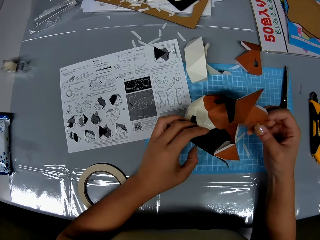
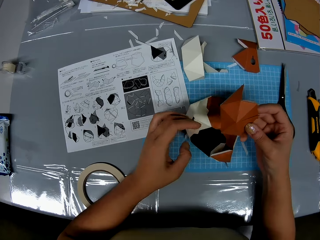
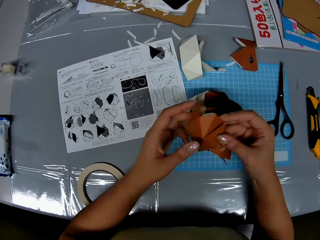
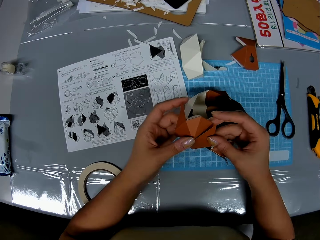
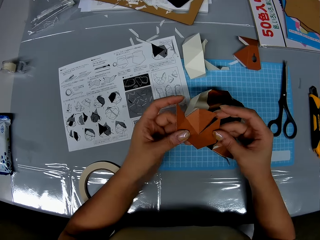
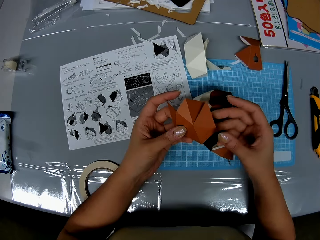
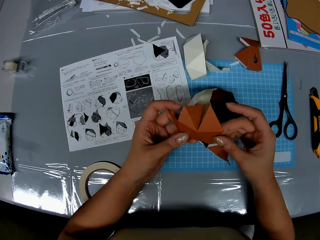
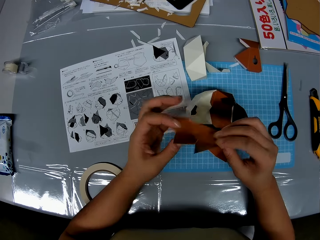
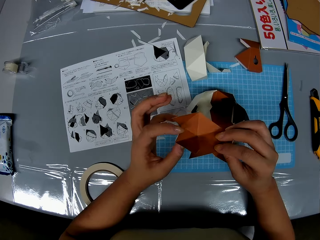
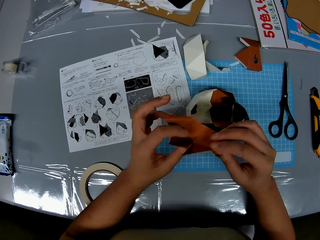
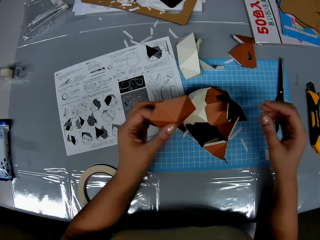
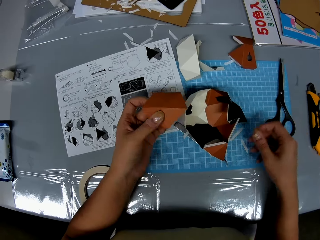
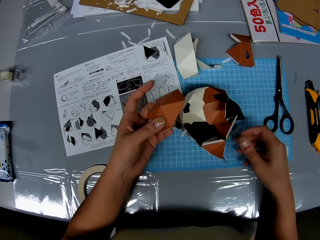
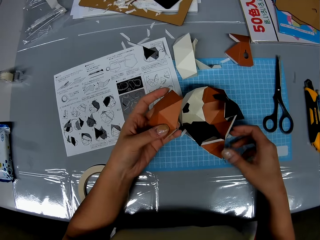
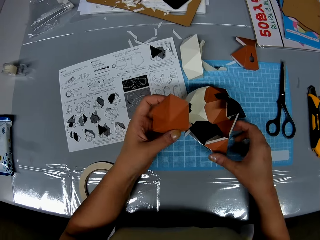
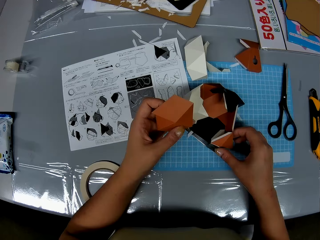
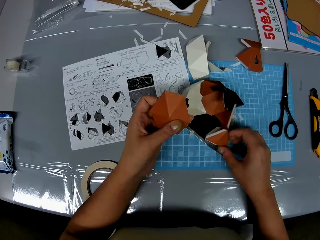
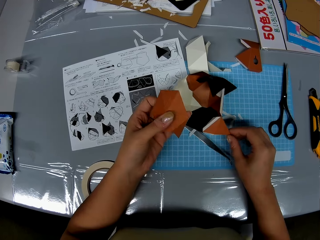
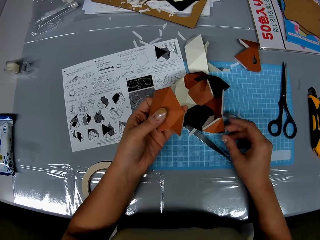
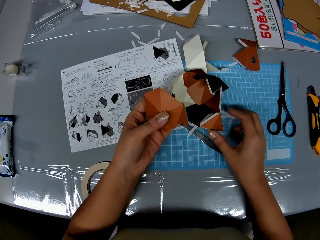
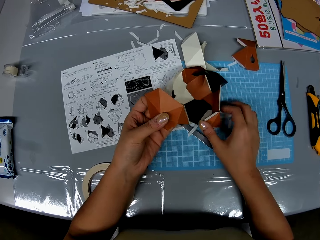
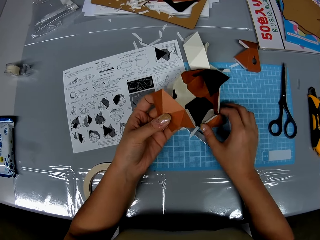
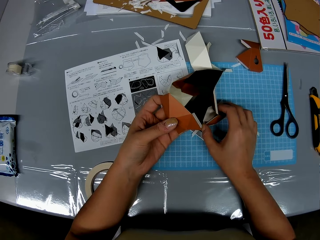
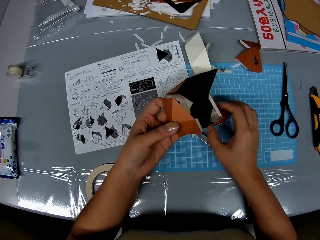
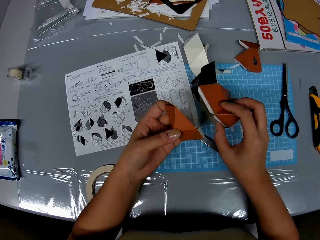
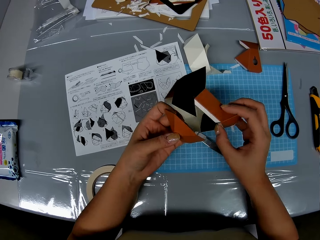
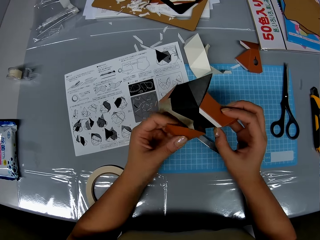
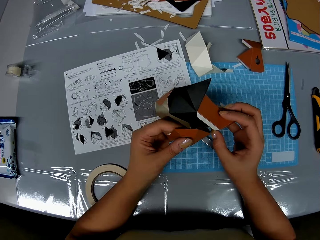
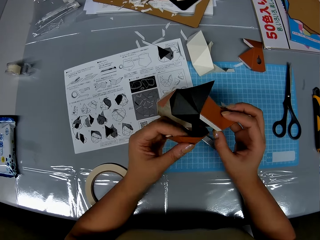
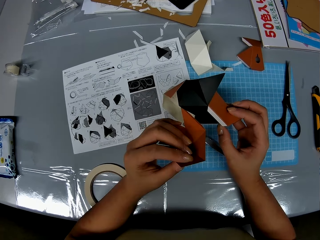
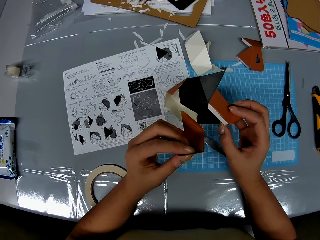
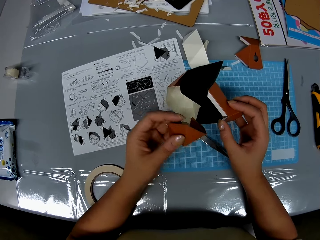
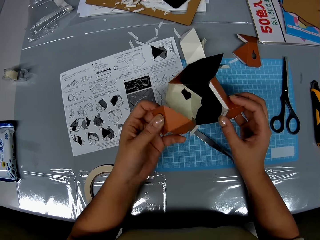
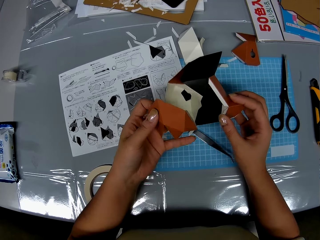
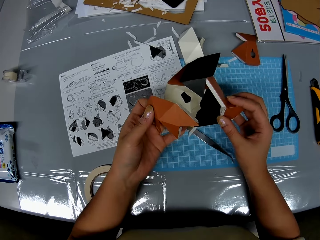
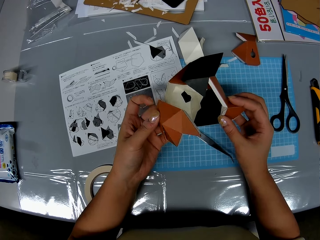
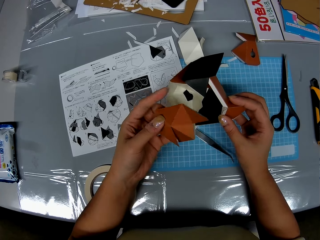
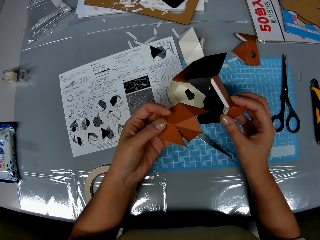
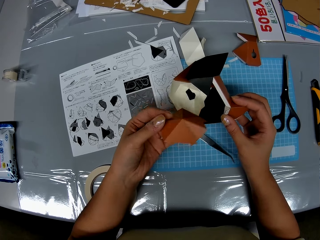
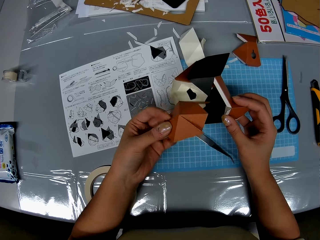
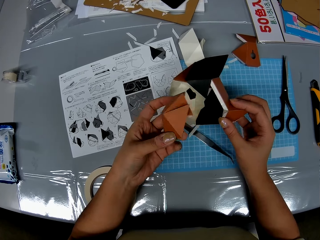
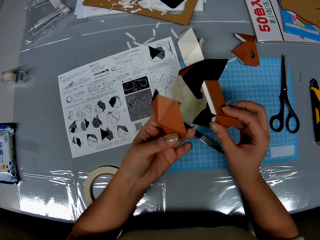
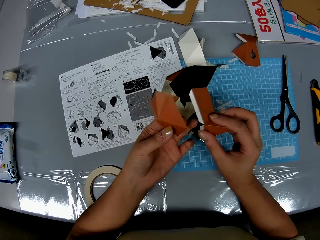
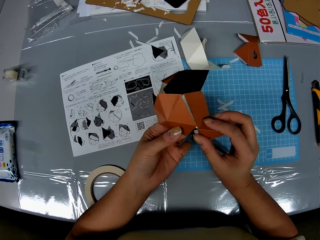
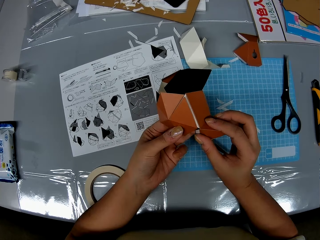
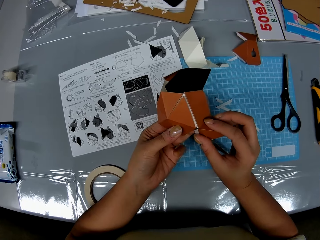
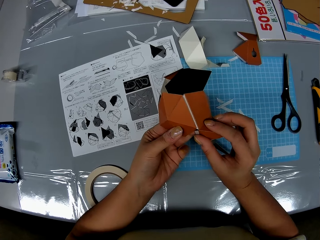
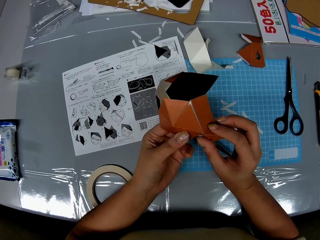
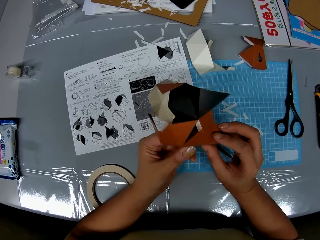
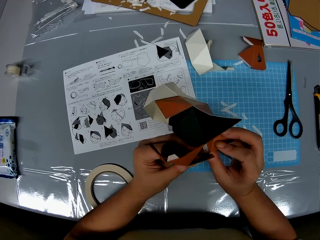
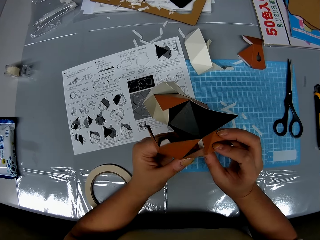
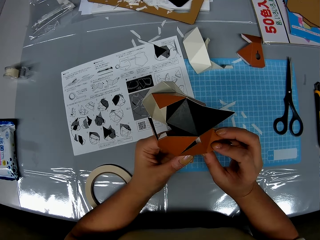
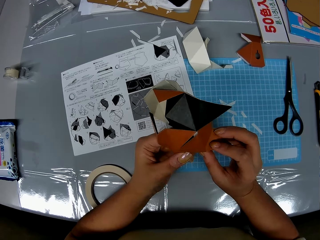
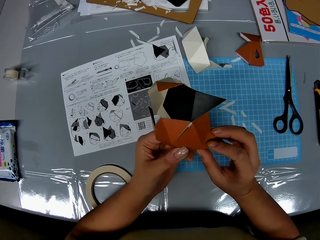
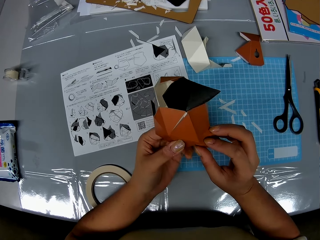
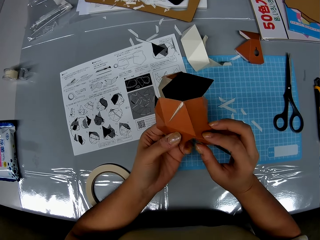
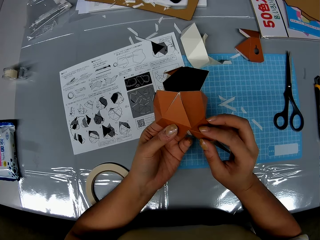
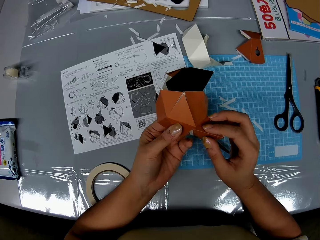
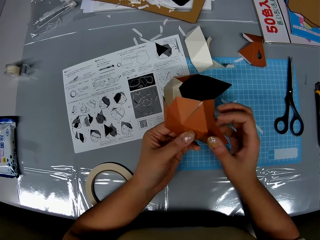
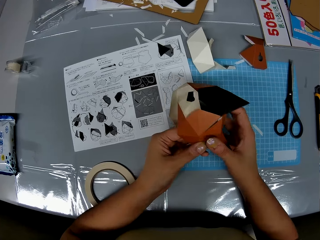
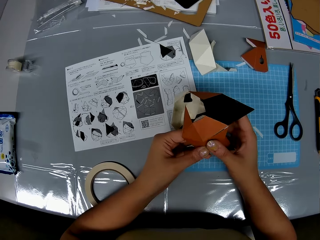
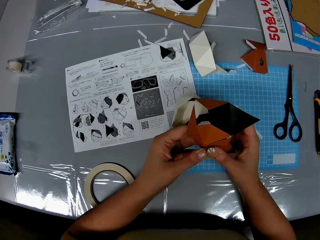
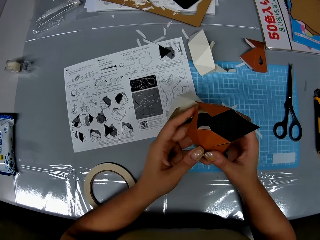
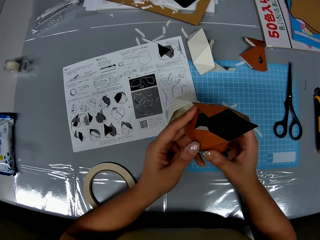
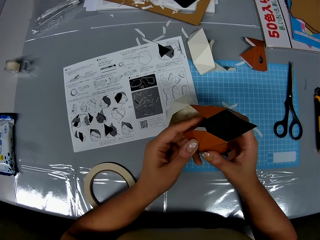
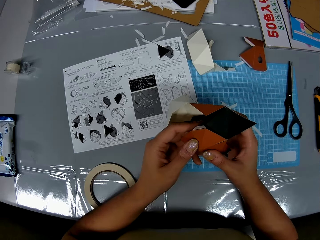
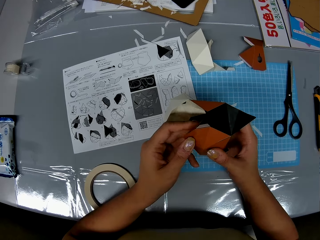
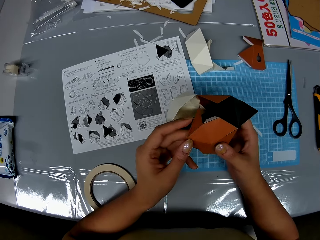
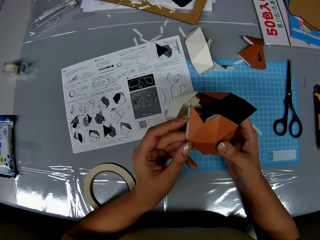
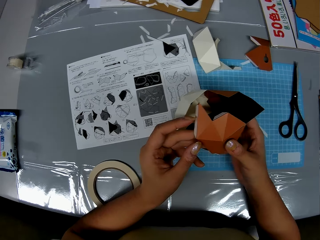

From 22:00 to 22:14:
The camera wearer drops the shaped craft paper on the table. She checks the craft paper. She picks up the shaped craft paper from the table. She adjusts the craft paper in her left hand. She fixes the craft paper onto the shaped craft paper.

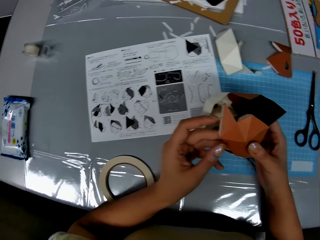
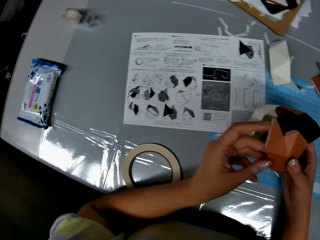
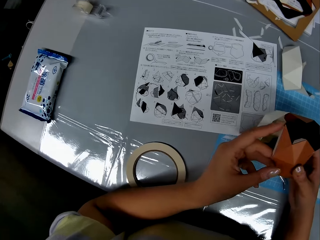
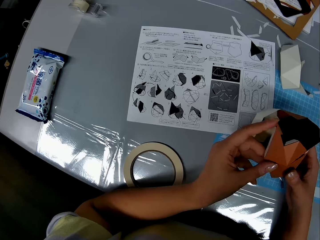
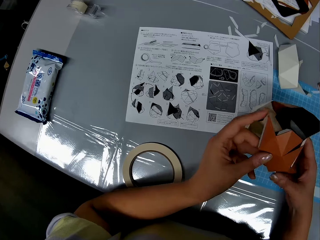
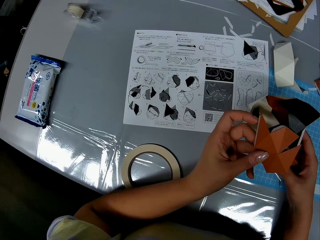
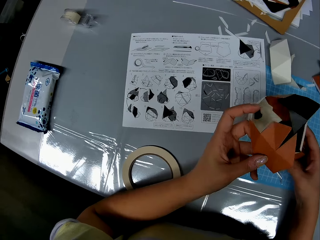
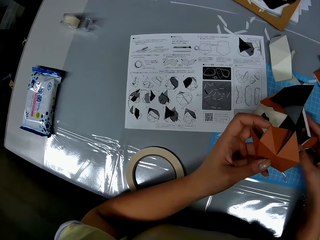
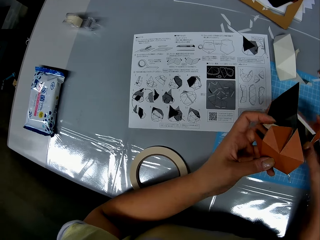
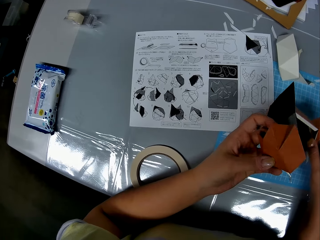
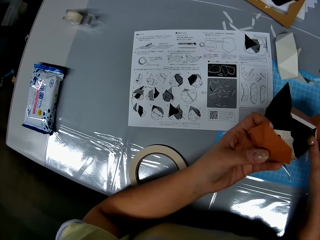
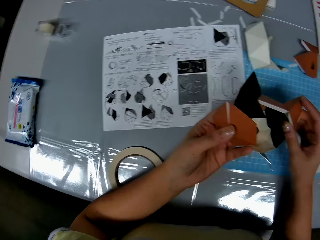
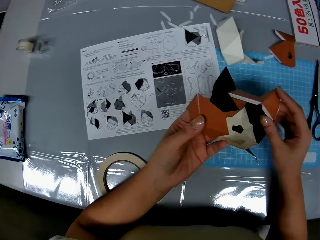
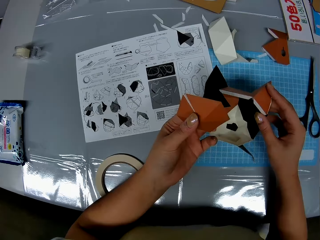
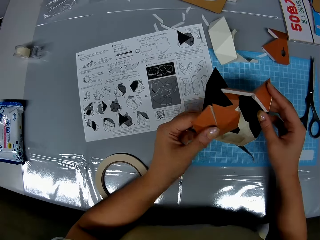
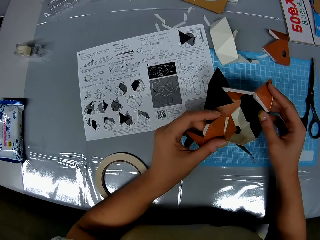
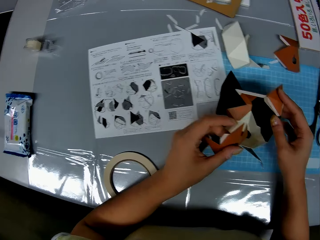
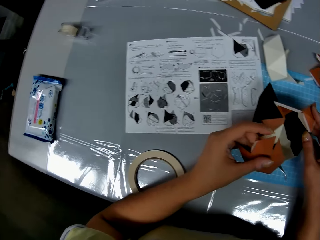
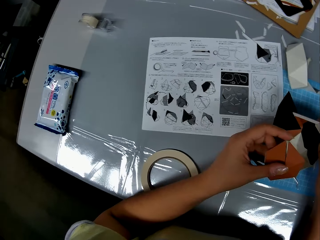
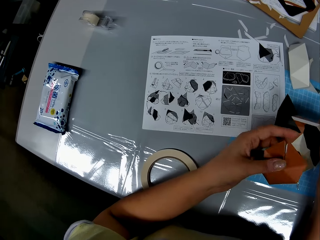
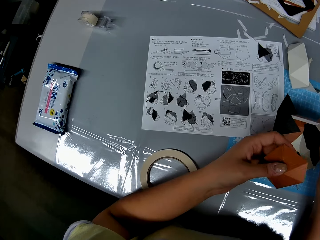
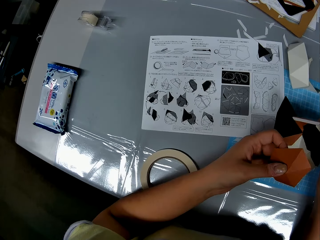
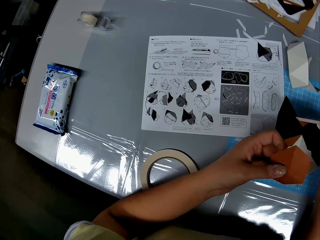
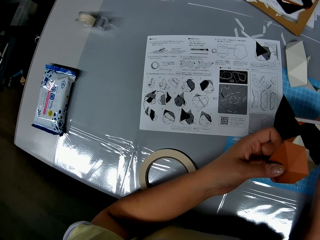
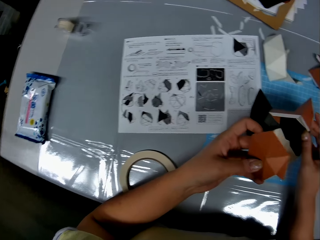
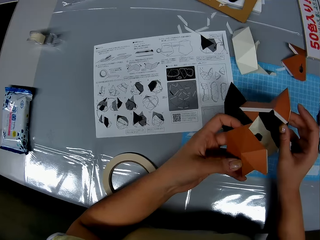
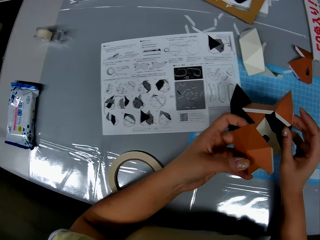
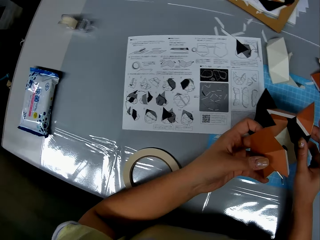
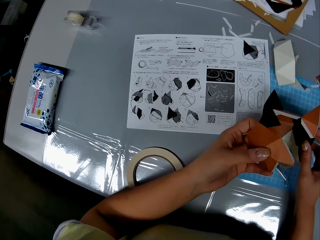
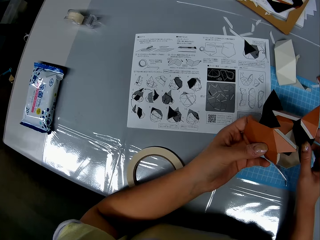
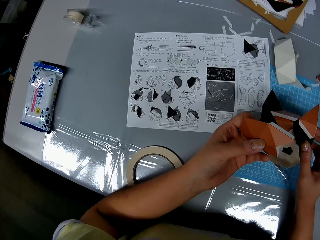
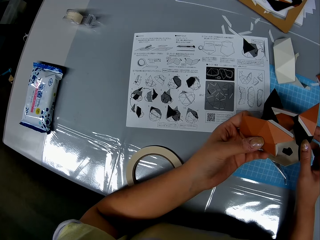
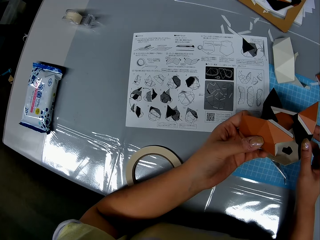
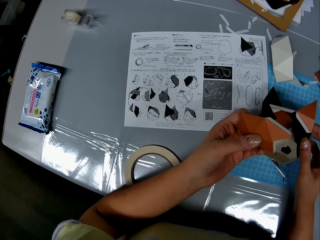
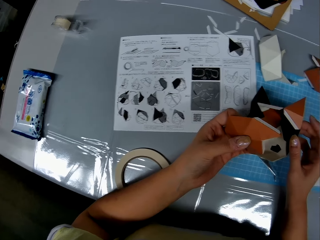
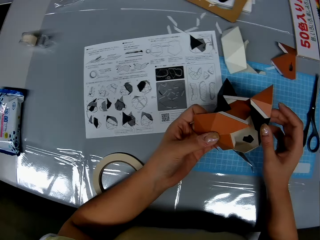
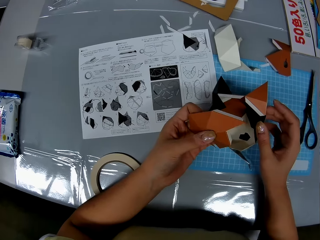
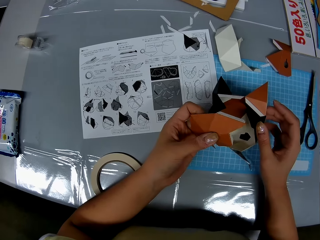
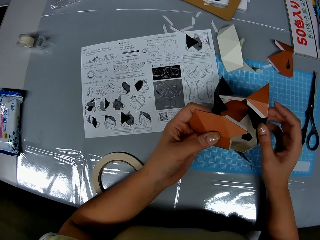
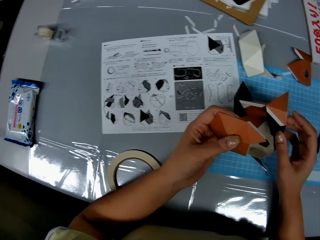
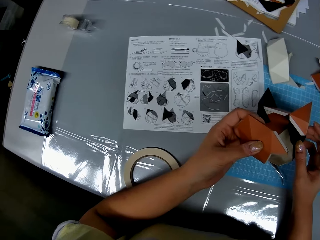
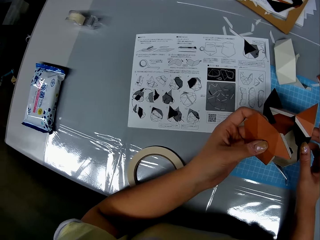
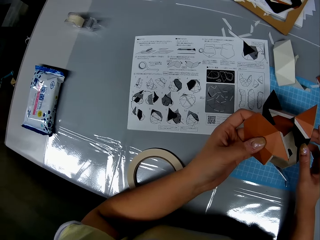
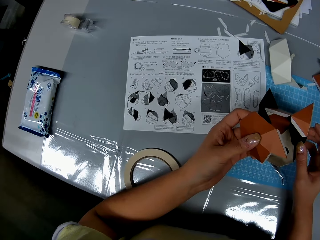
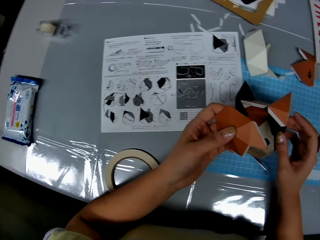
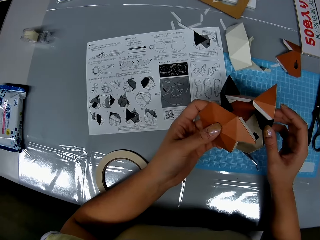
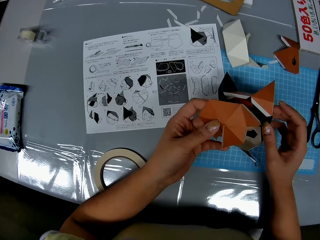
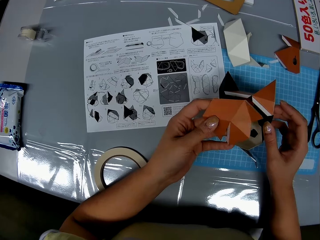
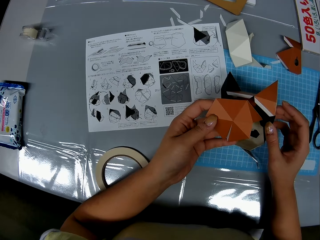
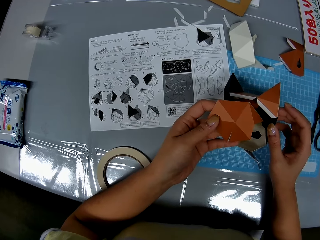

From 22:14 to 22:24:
The camera wearer checks the craft paper or manila paper in her hand. She removes the manila paper from the manila paper structure.
